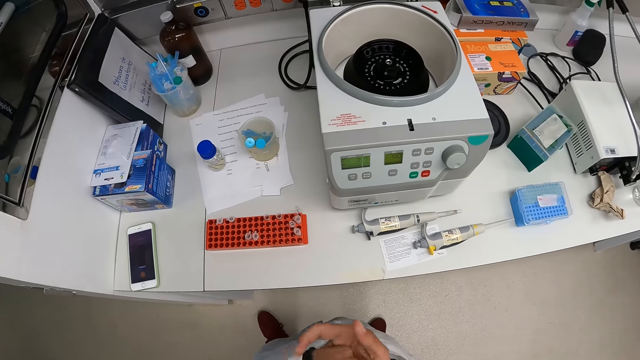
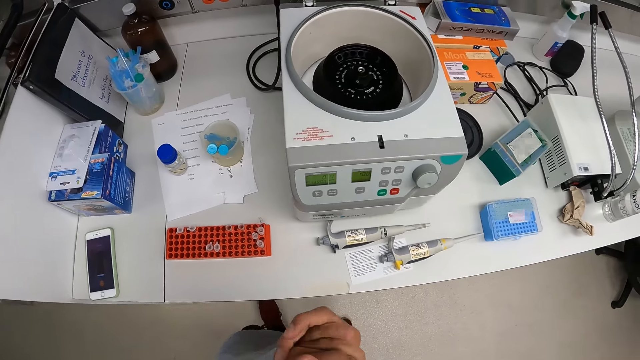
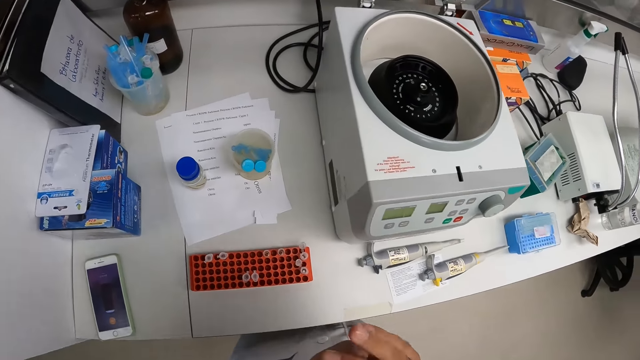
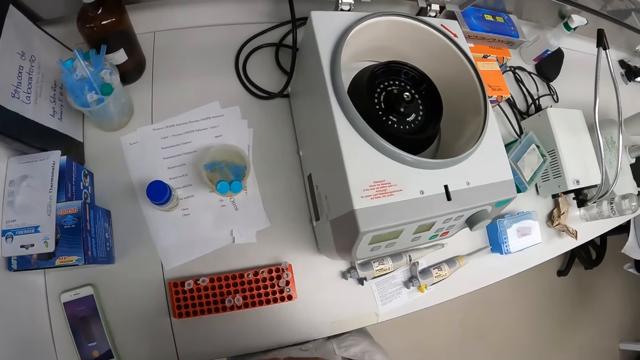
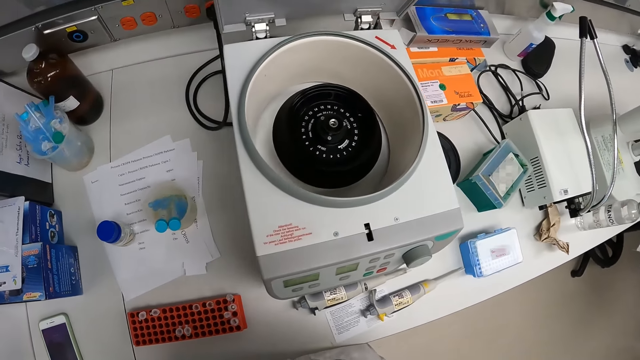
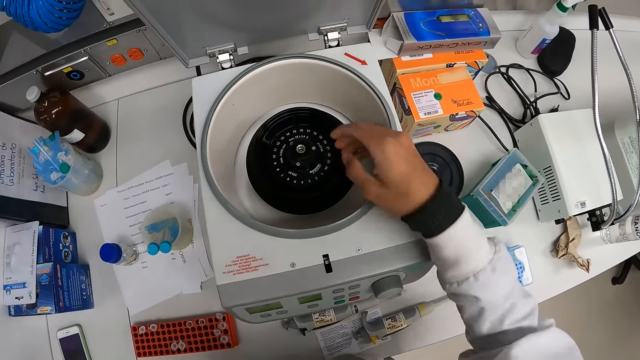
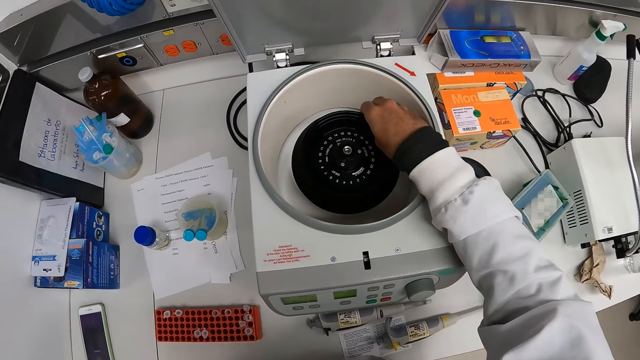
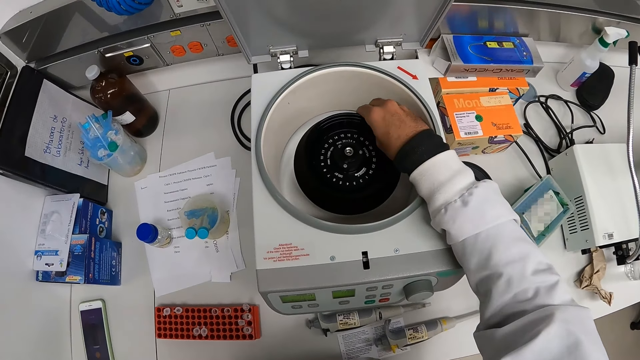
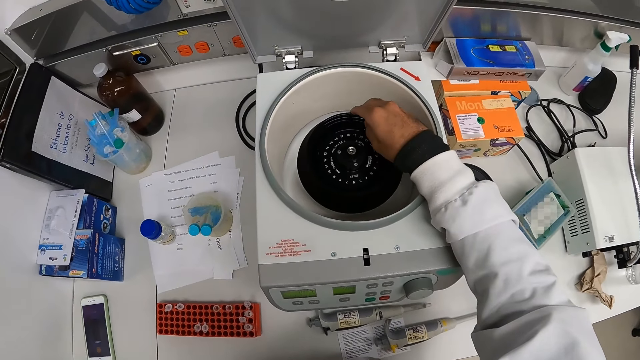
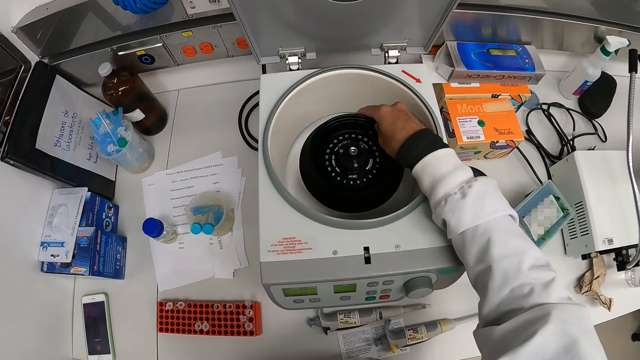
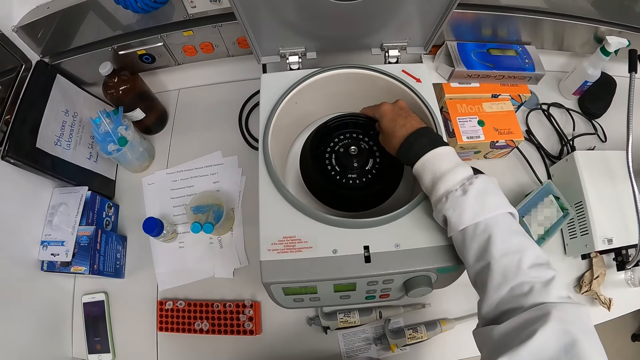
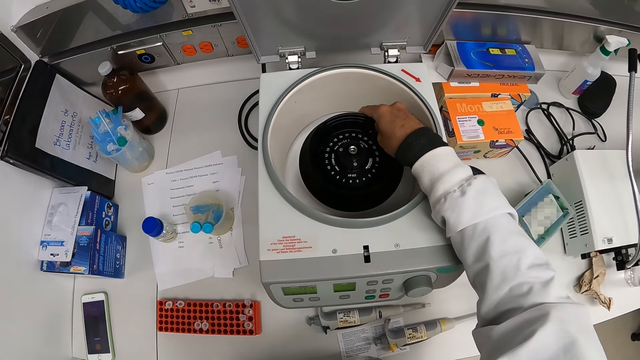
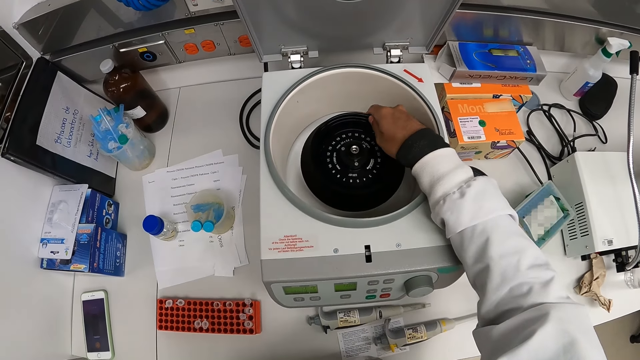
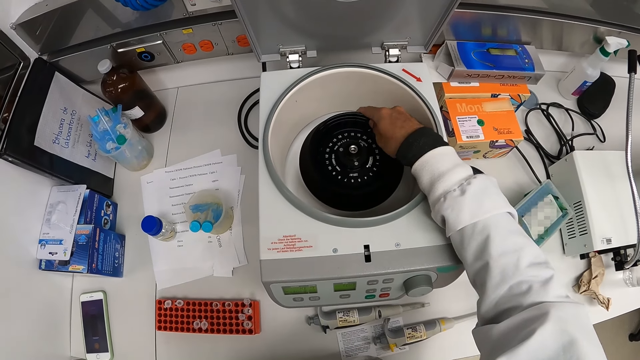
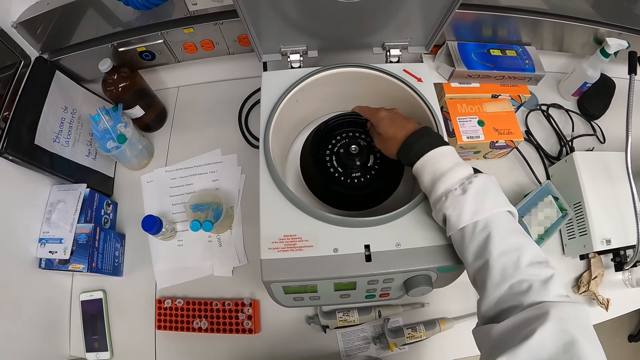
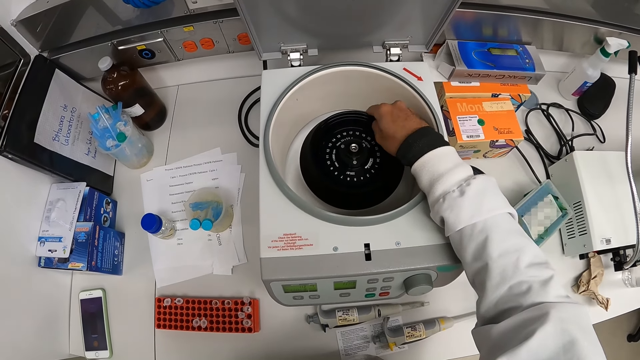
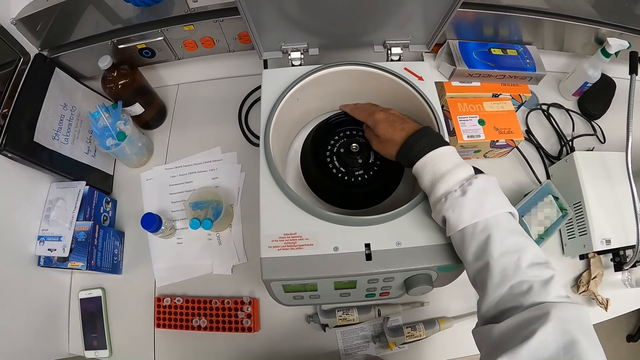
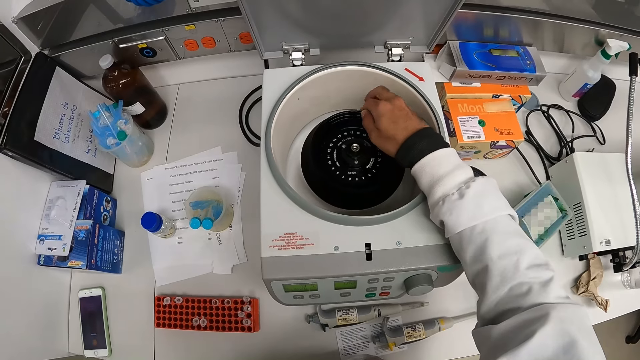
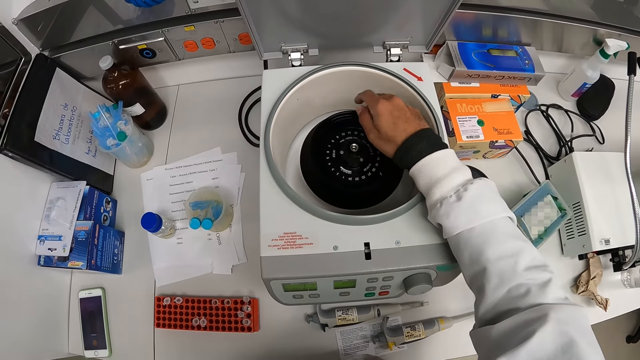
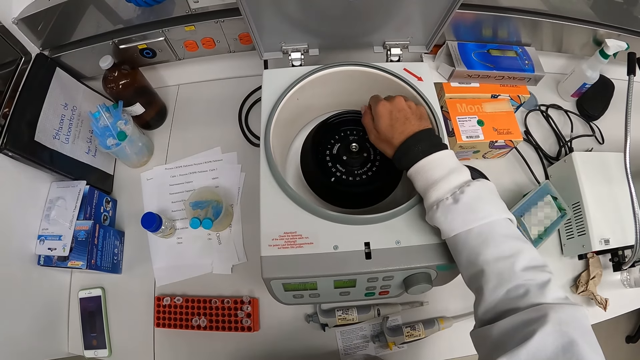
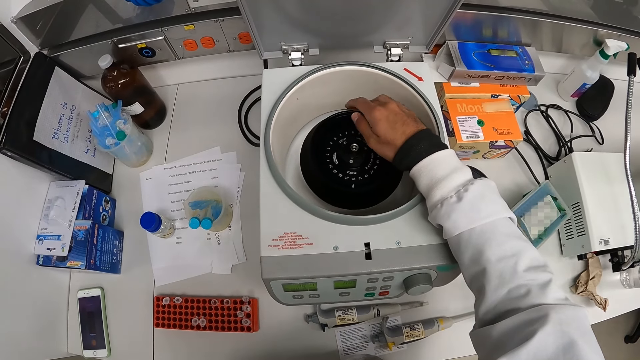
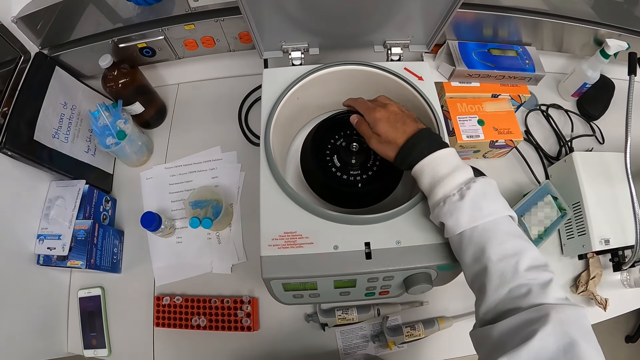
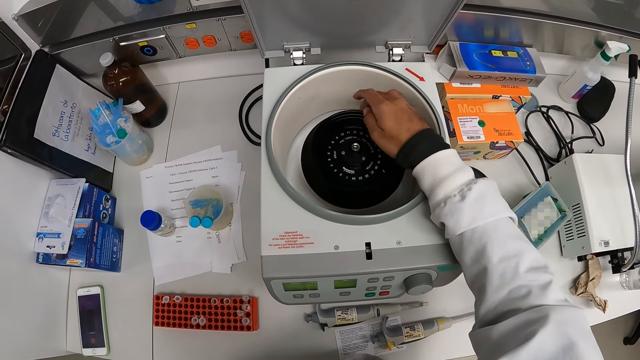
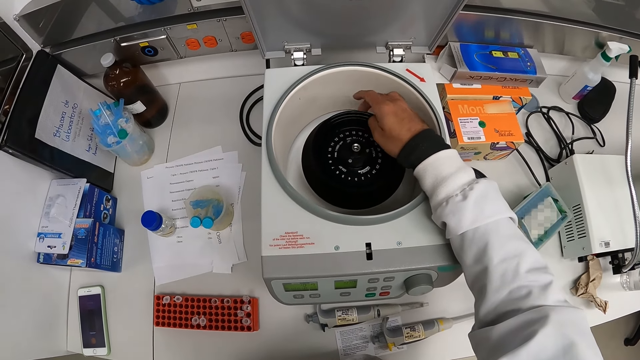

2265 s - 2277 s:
The camera wearer moves the hands. He turns the centrifuge machine with his right hand.

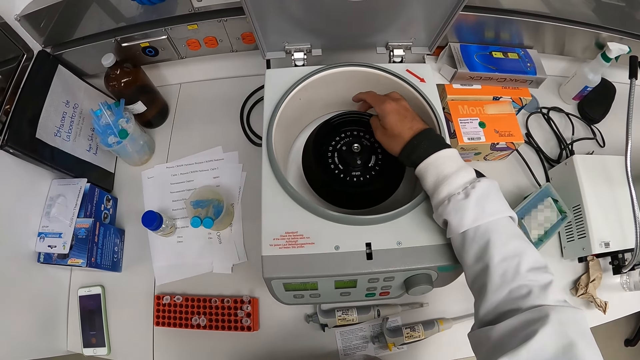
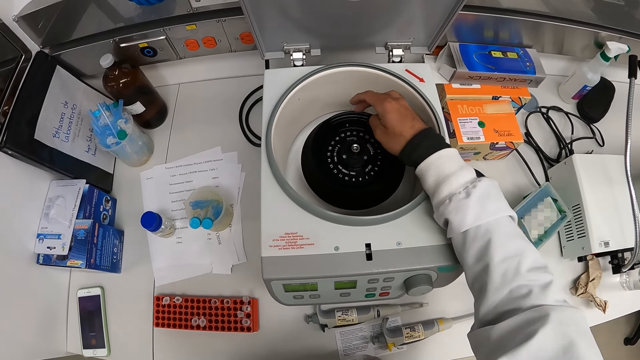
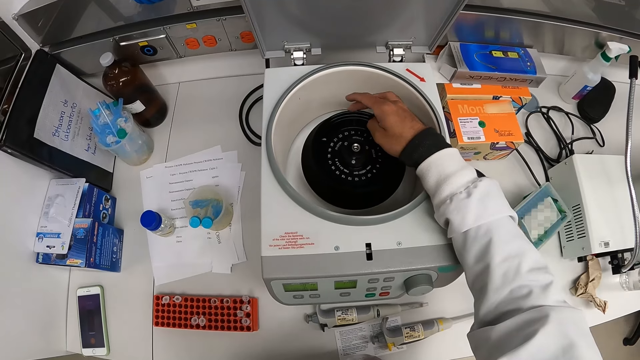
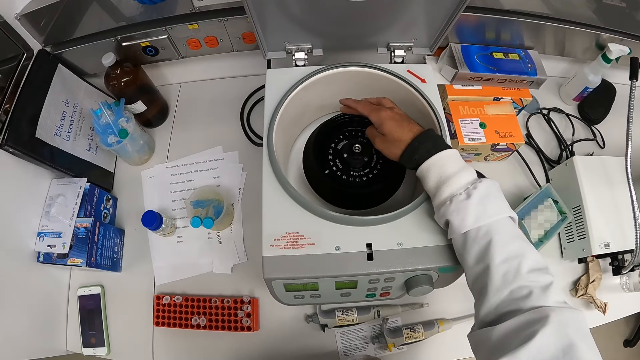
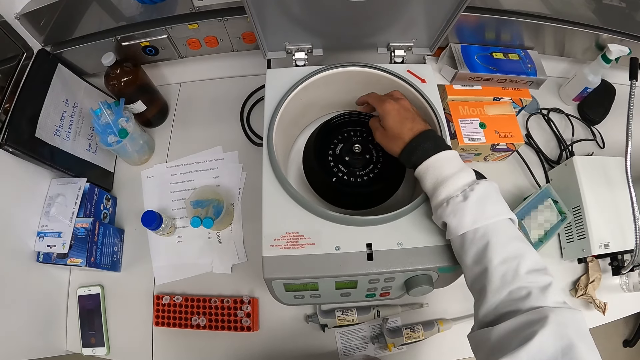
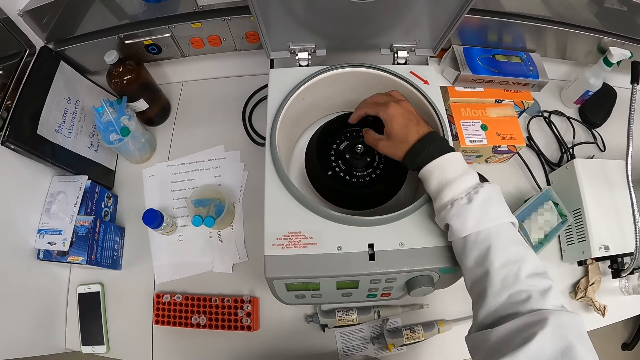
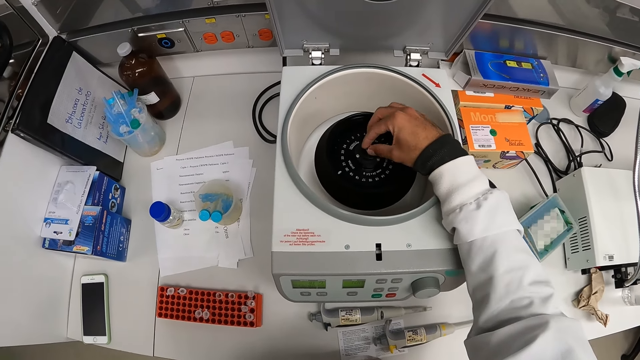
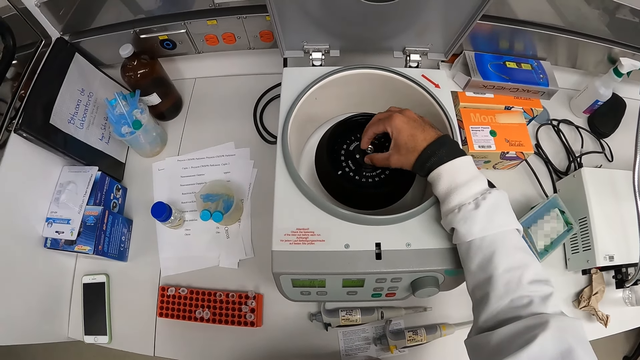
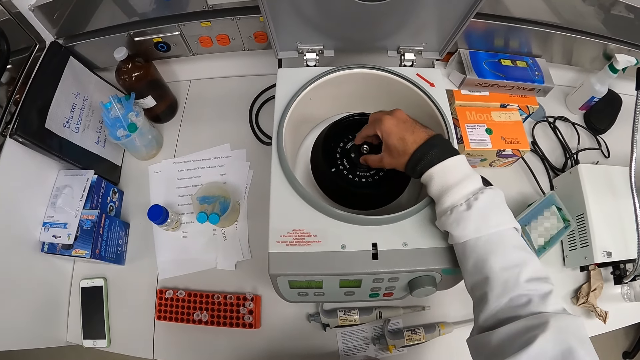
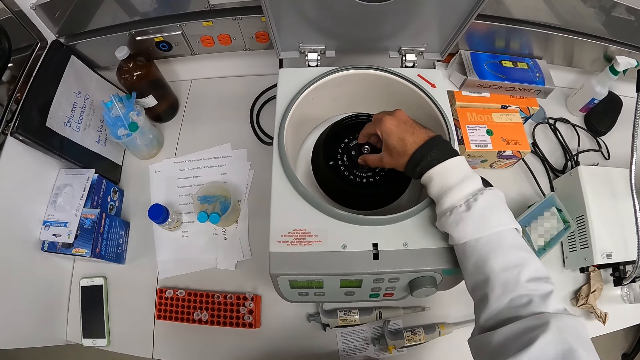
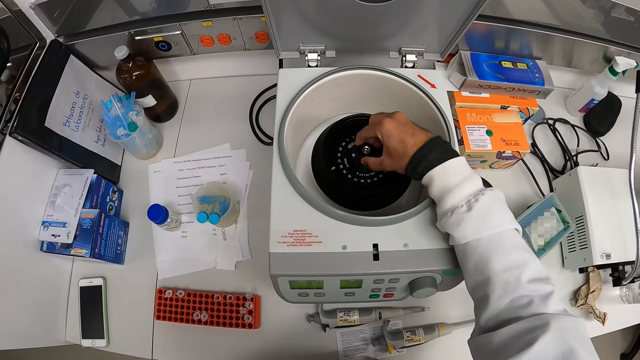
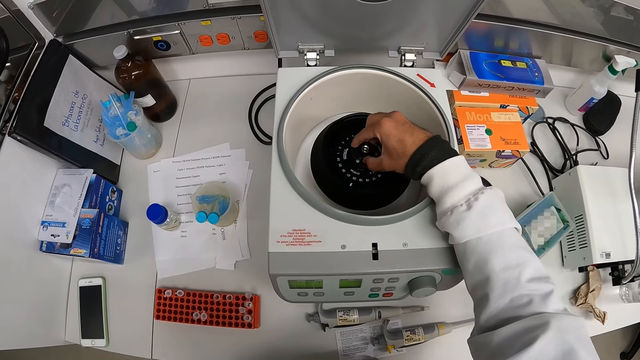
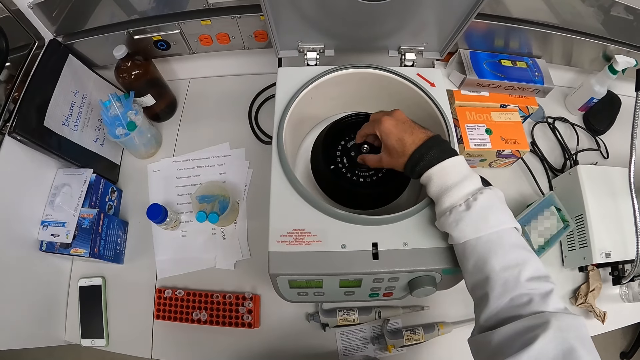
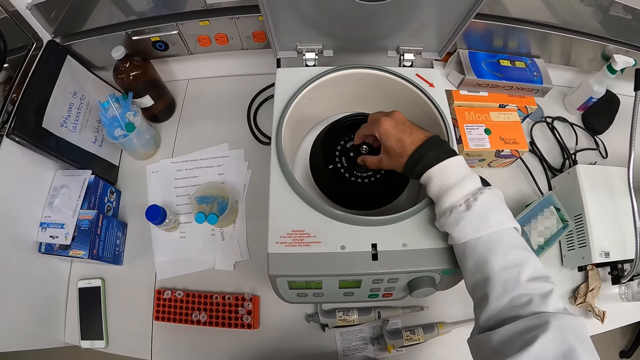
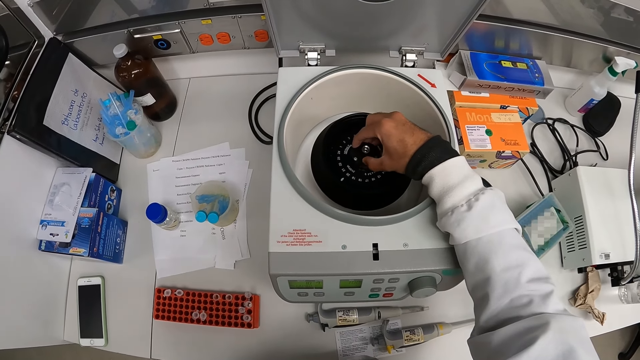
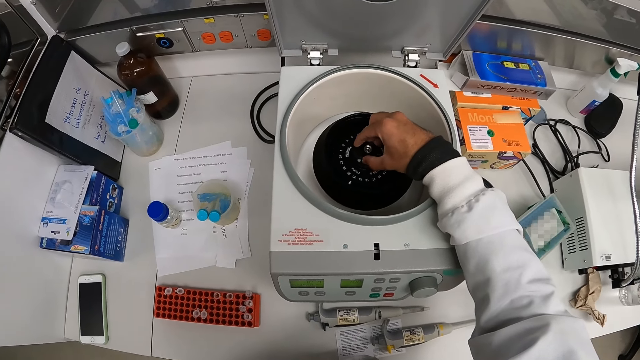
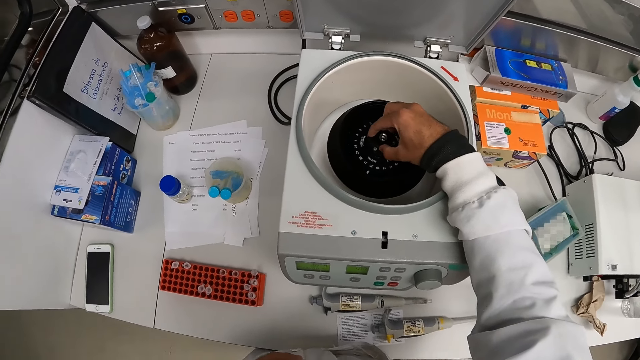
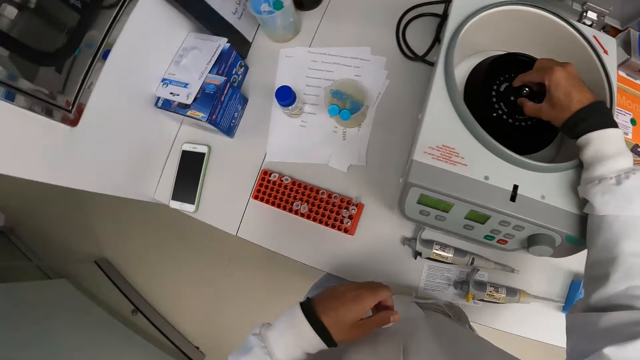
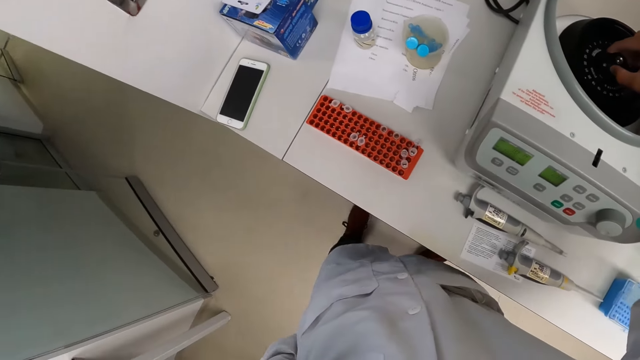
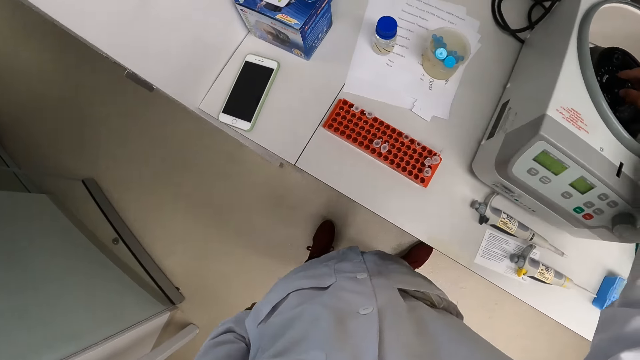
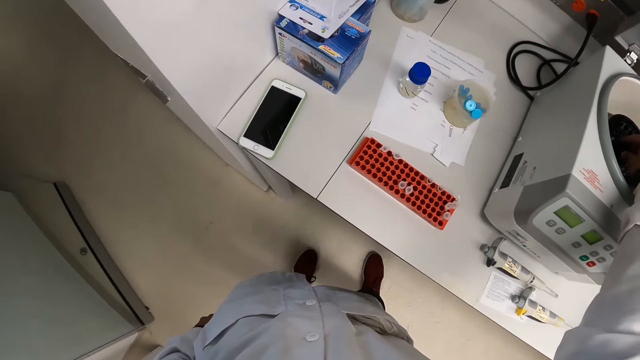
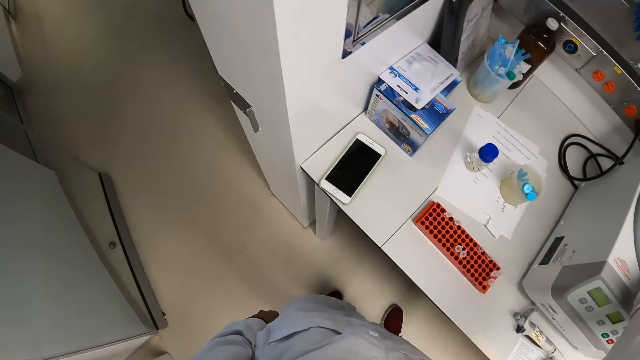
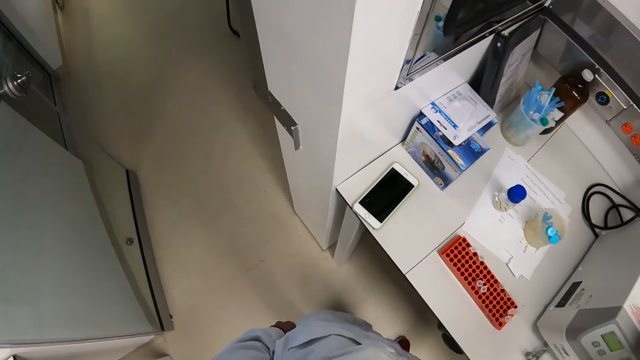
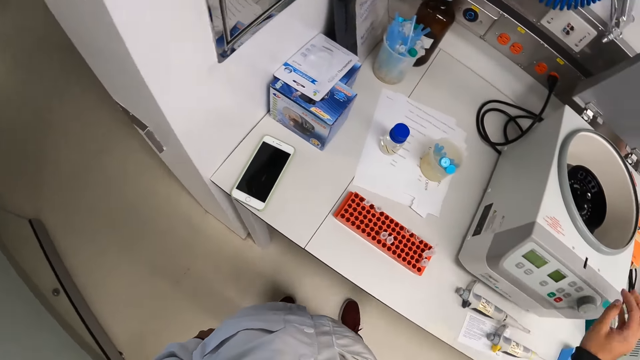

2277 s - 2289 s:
The camera wearer looks around.
